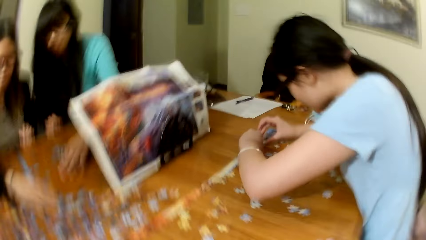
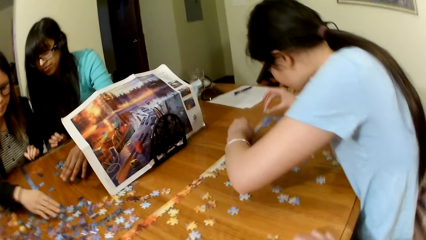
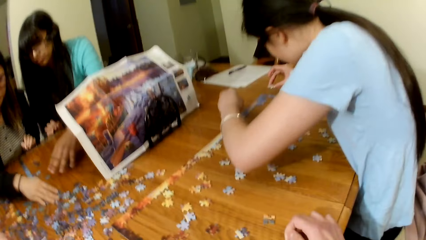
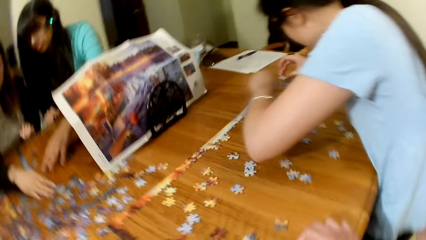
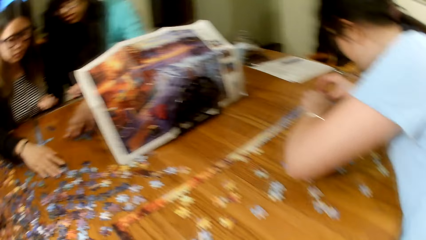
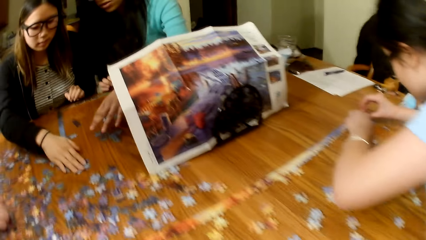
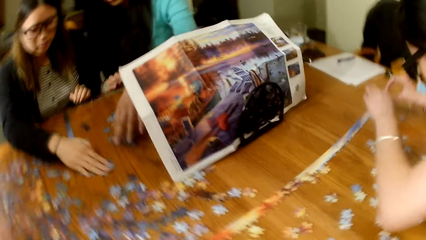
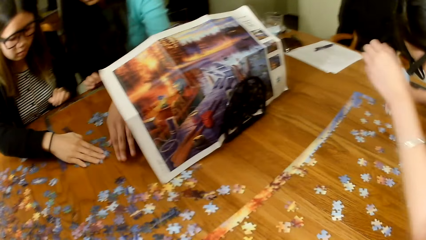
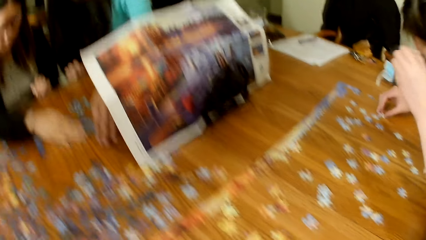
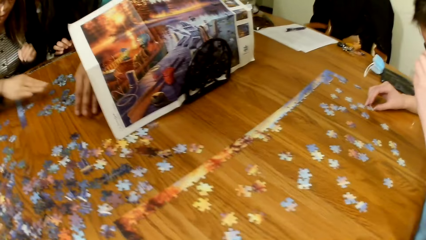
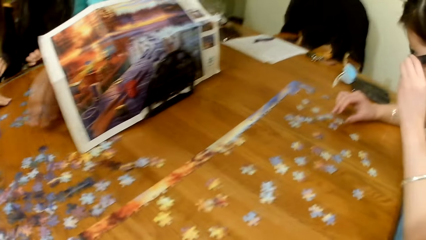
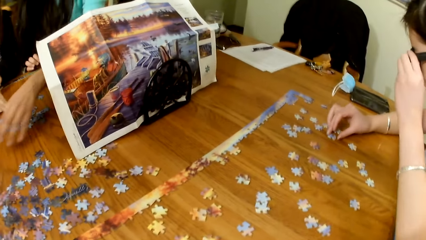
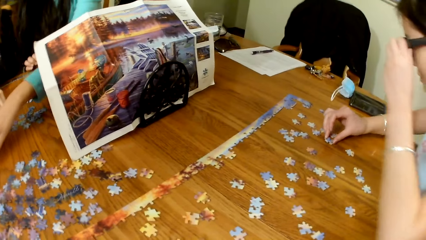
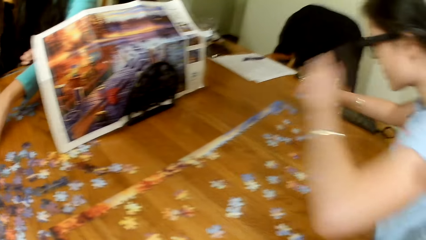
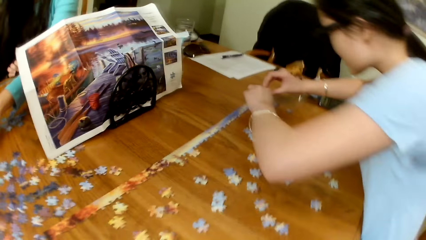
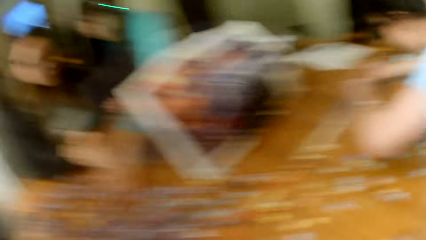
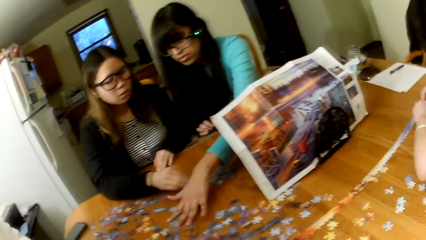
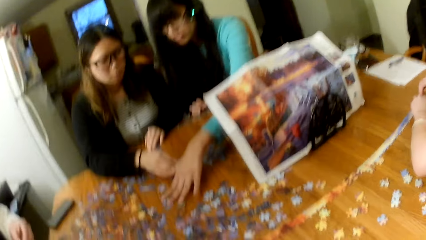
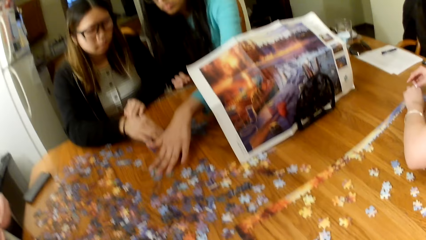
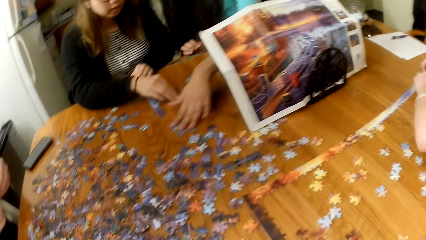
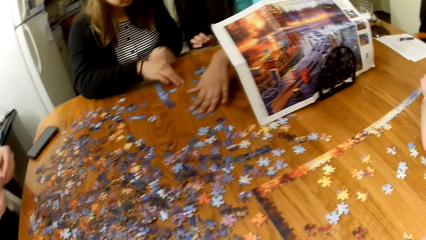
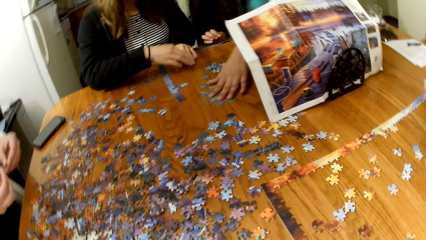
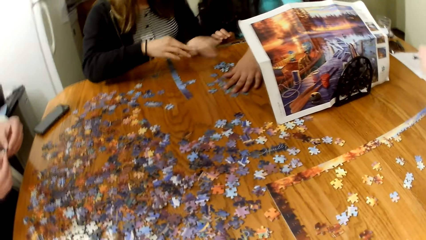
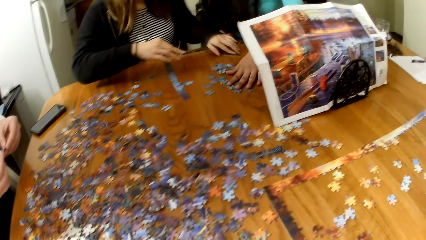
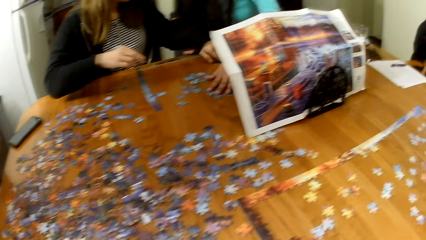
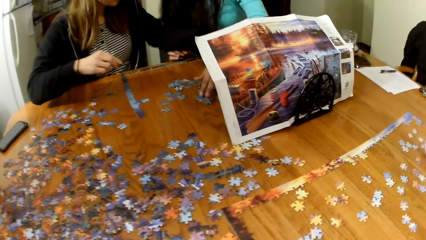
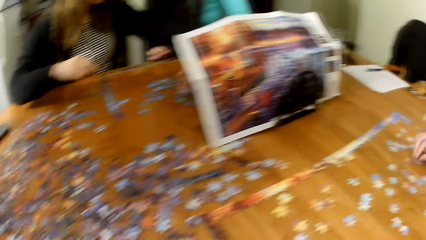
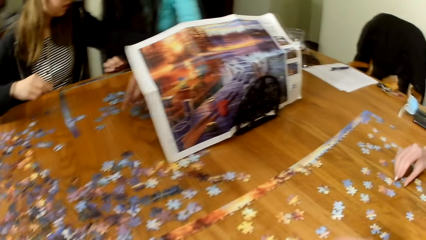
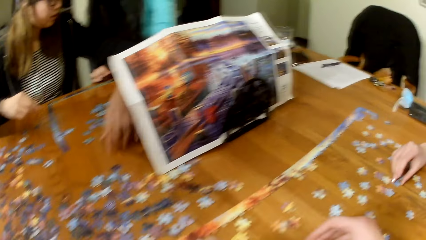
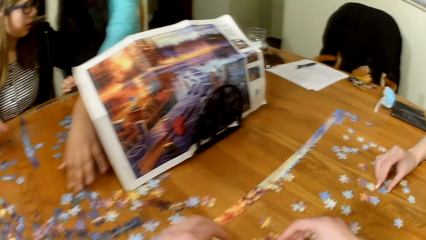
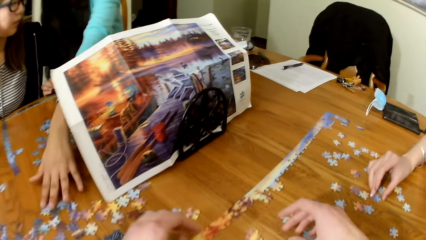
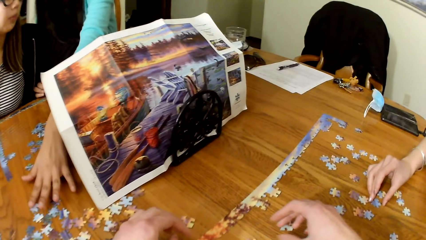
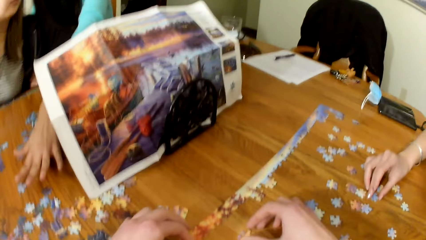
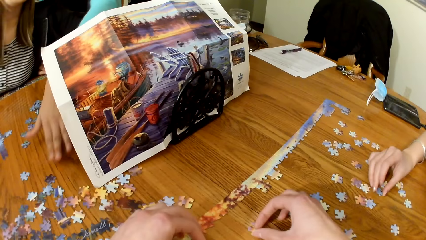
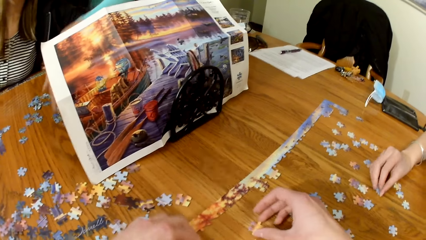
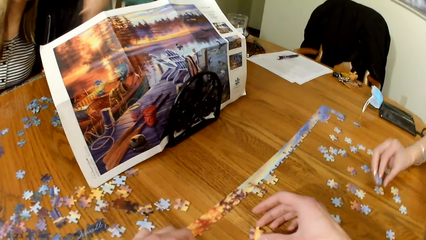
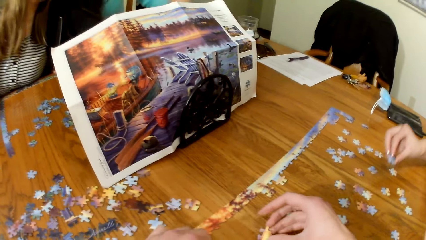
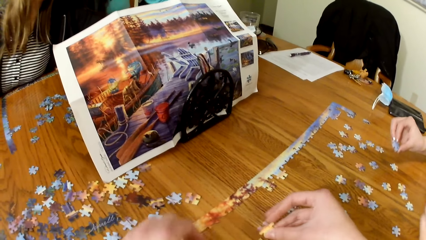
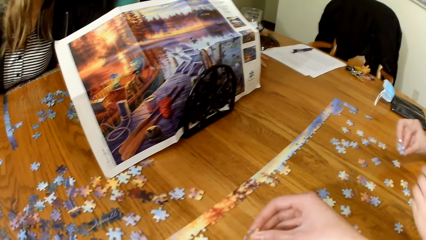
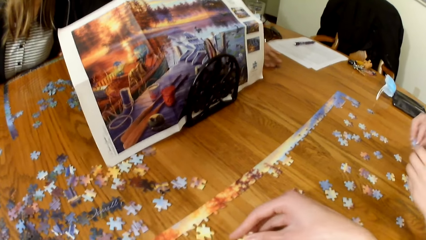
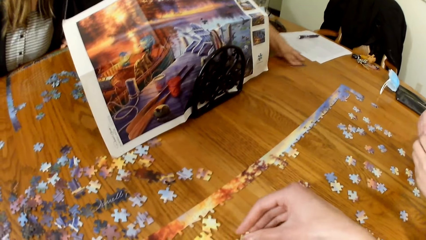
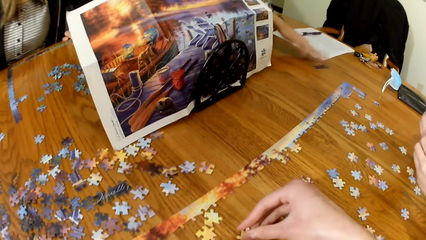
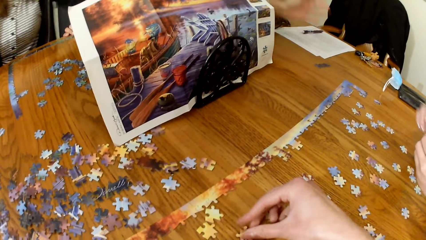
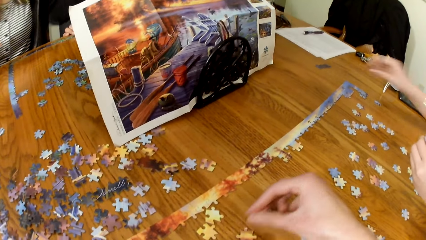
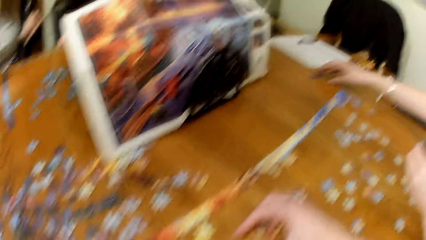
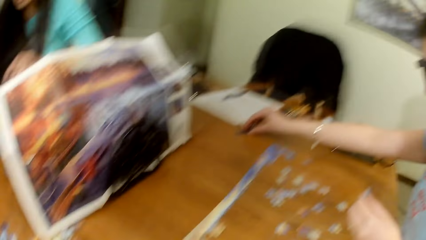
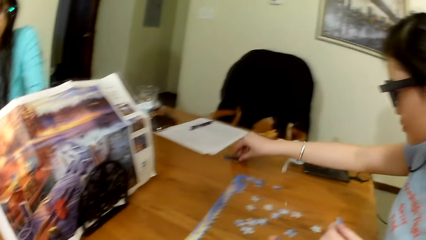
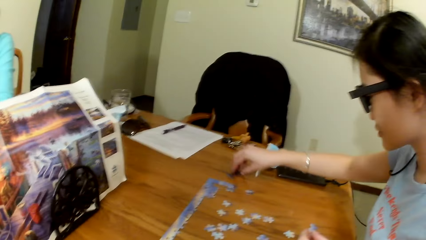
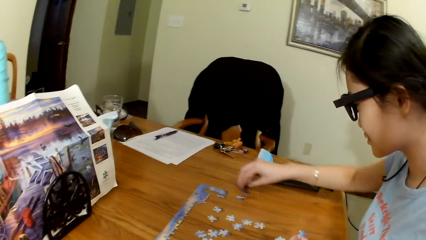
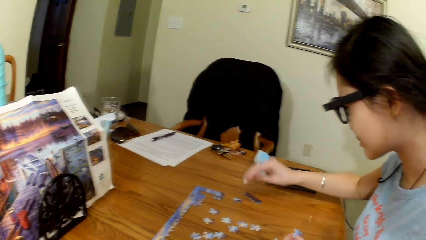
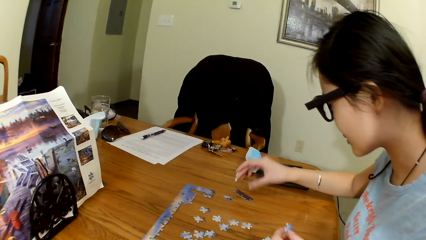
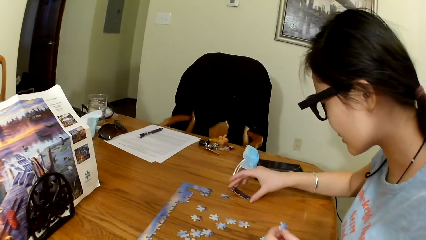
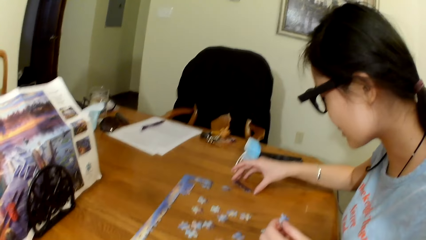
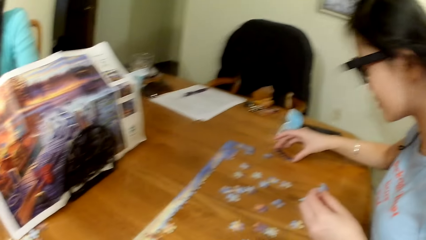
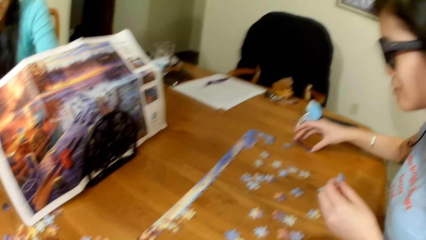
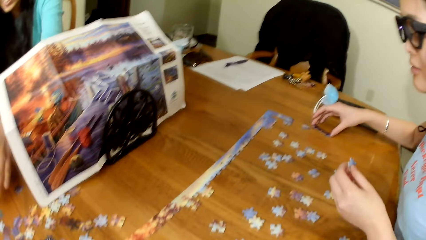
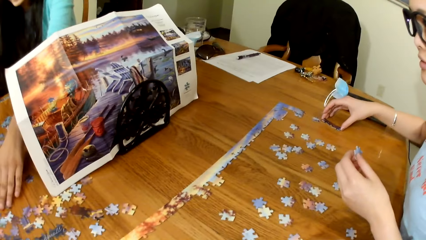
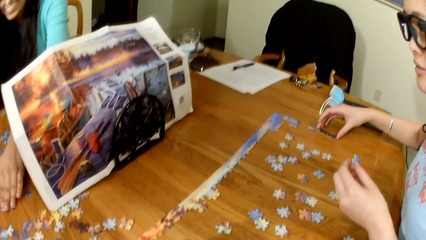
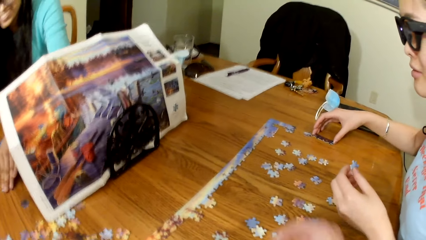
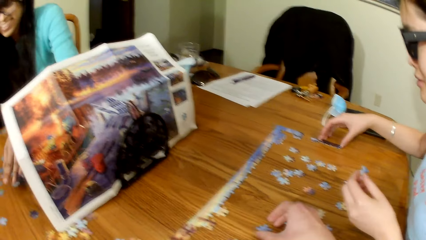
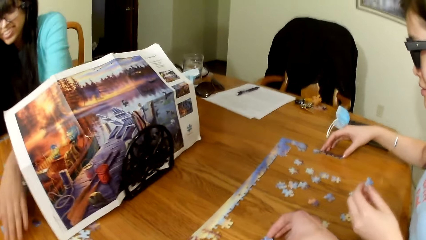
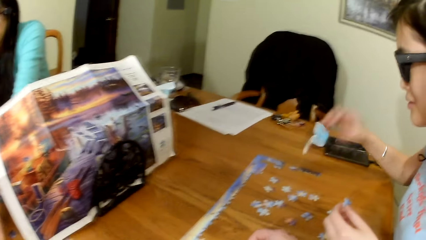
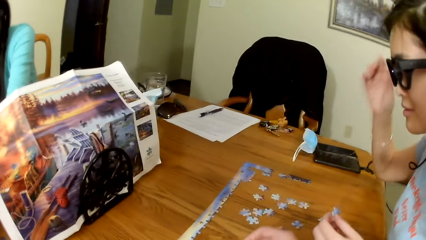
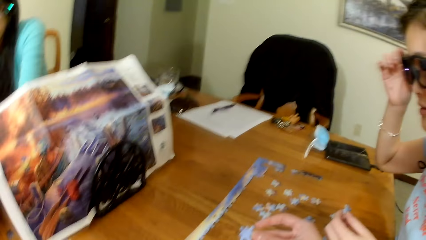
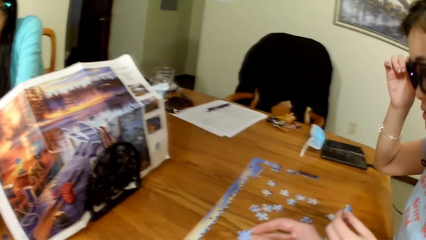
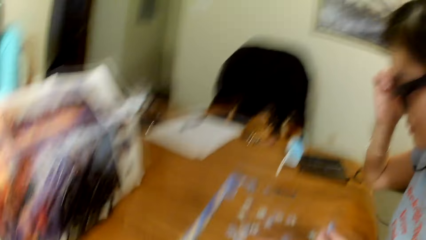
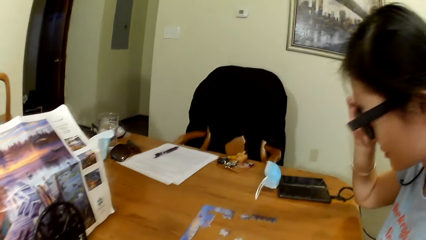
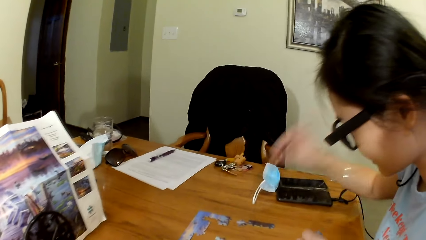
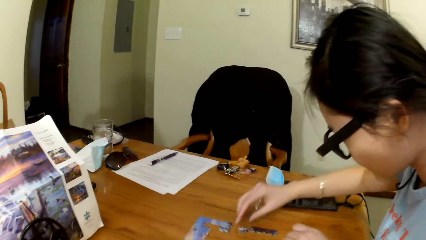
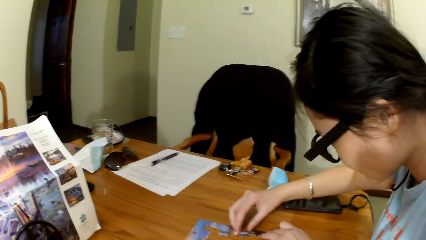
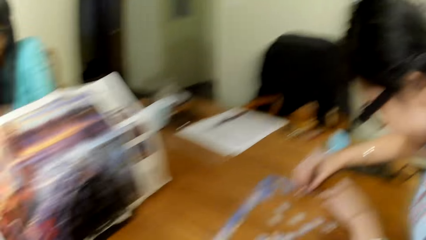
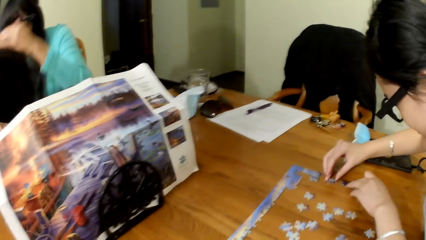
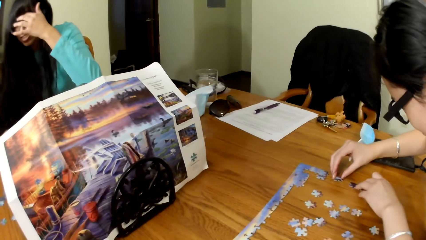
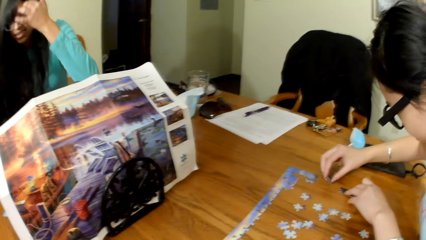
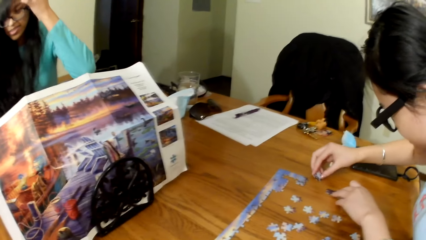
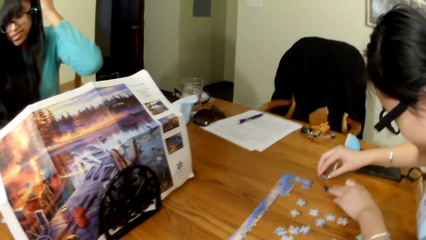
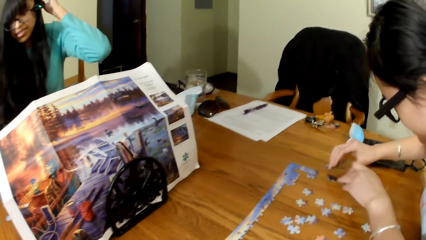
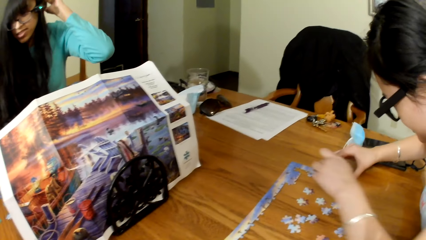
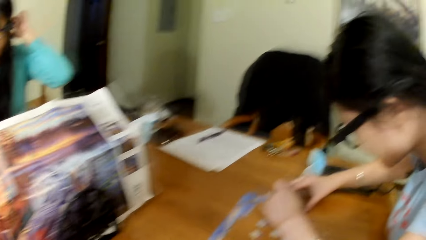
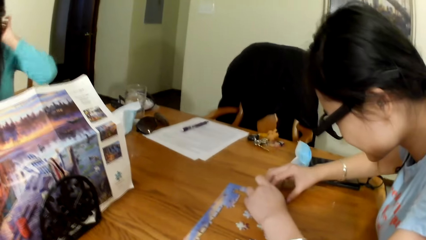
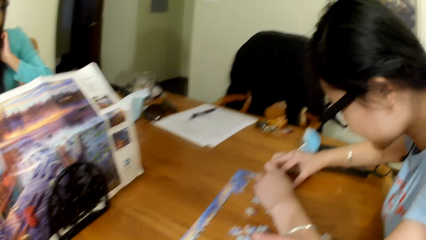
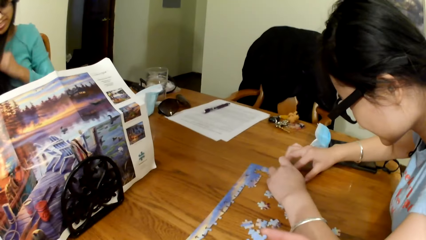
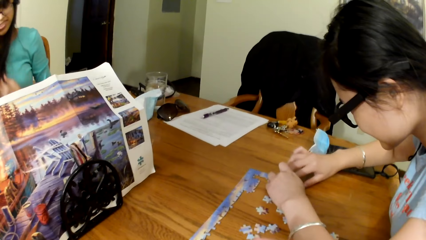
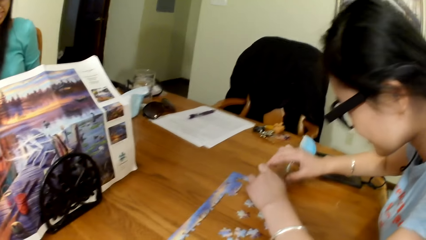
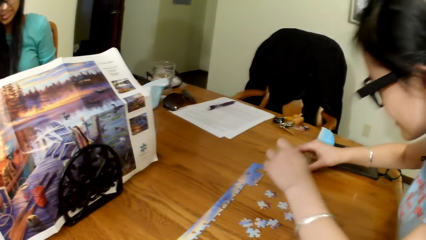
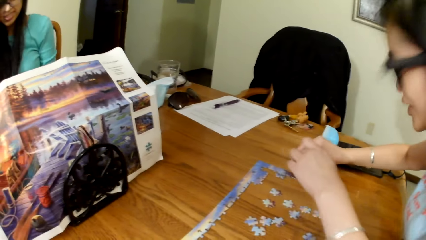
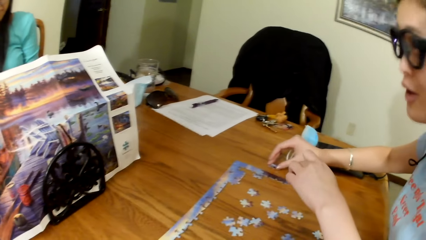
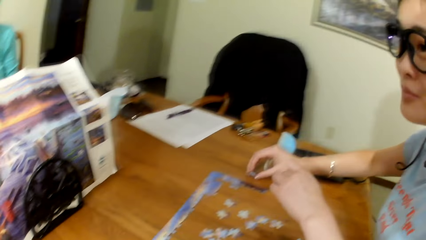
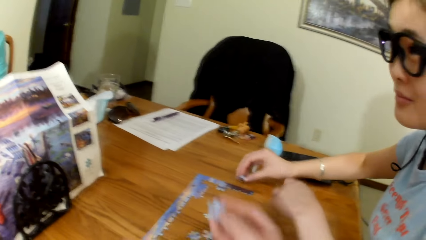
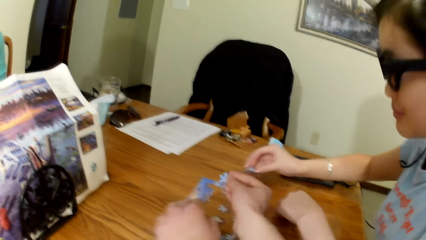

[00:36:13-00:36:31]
The camera wearer sits down. A lady picks a piece of puzzle. A woman looks for puzzle pieces. Another lady picks a piece of puzzle. The camera wearer plays the jigsaw puzzle. A third lady picks the piece of puzzle. The camera wearer looks for puzzle pieces. Another woman looks for puzzle pieces. A third woman looks for puzzle pieces. The third lady plays the jigsaw puzzle.
